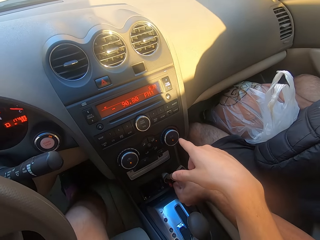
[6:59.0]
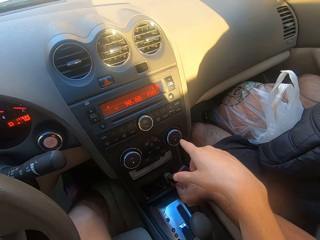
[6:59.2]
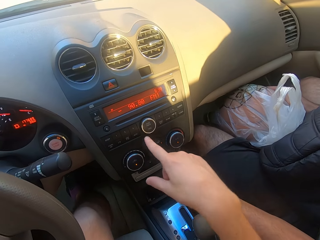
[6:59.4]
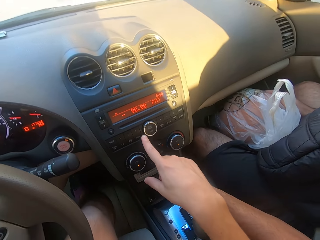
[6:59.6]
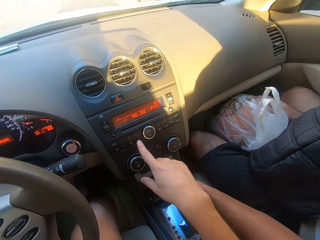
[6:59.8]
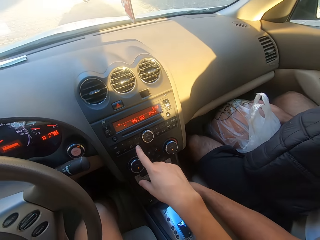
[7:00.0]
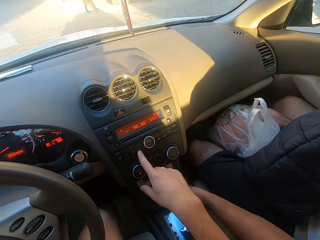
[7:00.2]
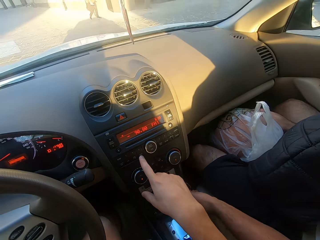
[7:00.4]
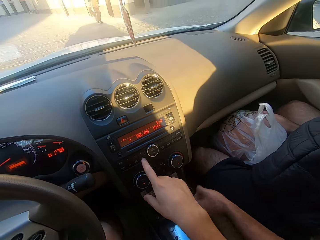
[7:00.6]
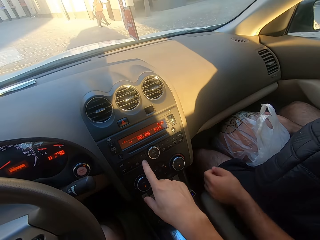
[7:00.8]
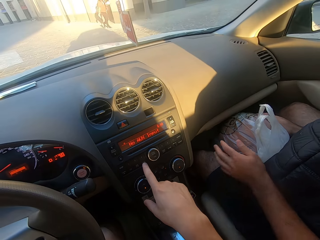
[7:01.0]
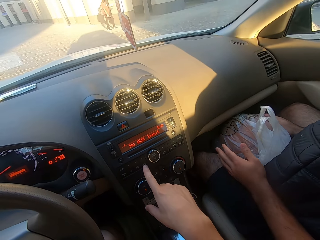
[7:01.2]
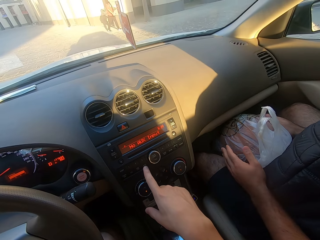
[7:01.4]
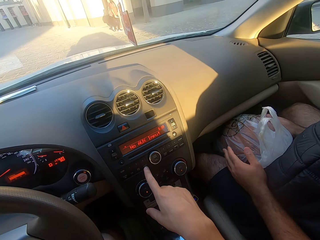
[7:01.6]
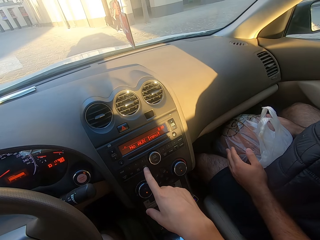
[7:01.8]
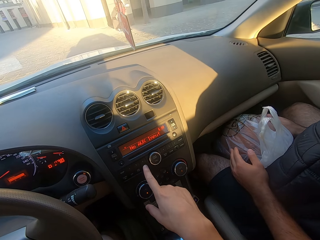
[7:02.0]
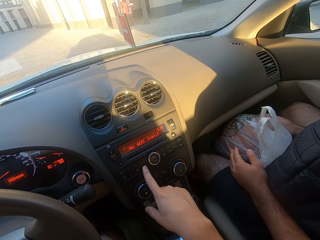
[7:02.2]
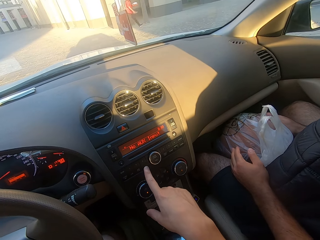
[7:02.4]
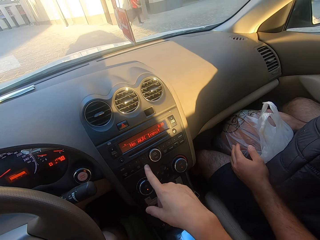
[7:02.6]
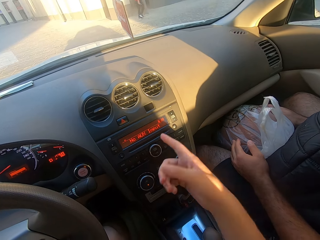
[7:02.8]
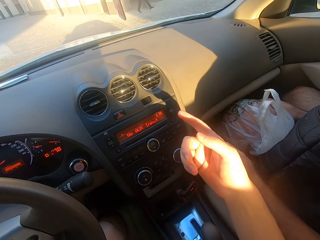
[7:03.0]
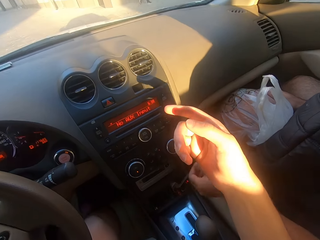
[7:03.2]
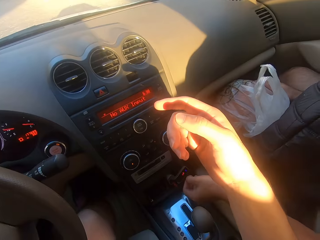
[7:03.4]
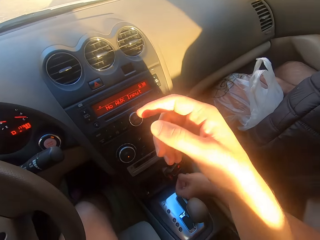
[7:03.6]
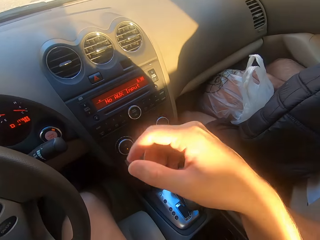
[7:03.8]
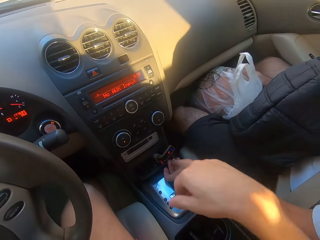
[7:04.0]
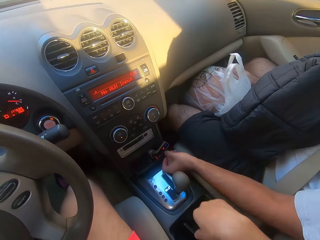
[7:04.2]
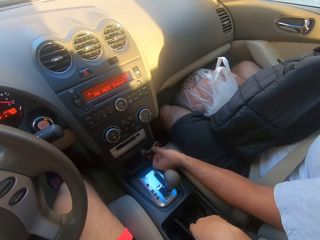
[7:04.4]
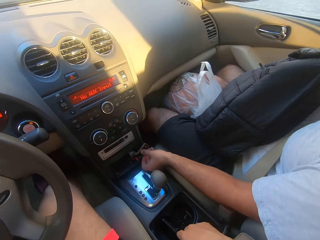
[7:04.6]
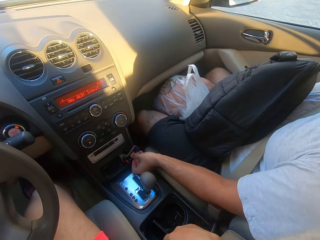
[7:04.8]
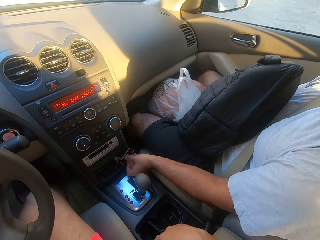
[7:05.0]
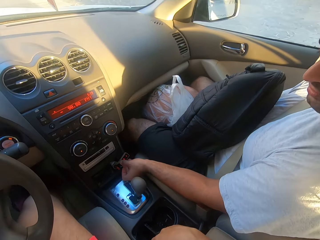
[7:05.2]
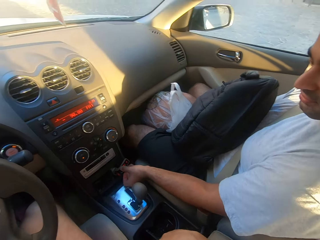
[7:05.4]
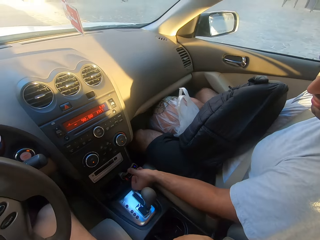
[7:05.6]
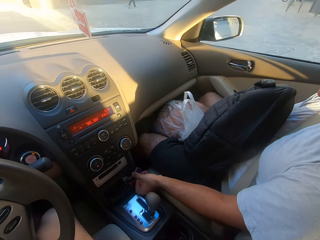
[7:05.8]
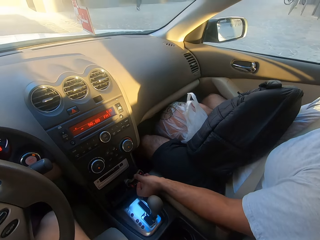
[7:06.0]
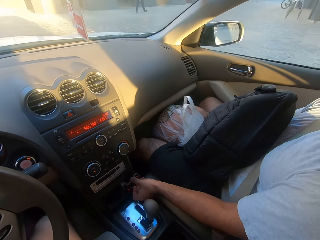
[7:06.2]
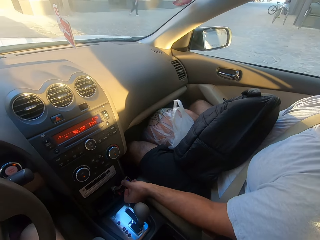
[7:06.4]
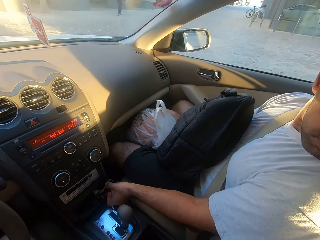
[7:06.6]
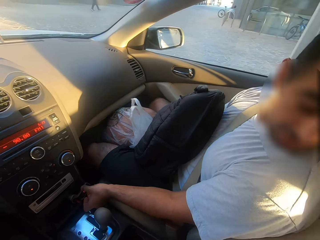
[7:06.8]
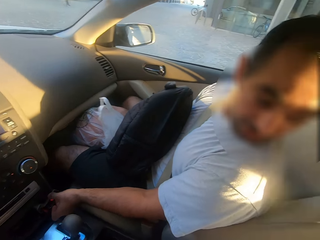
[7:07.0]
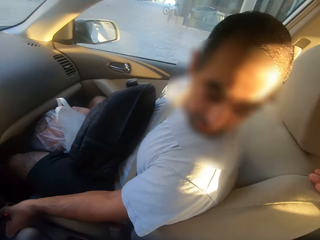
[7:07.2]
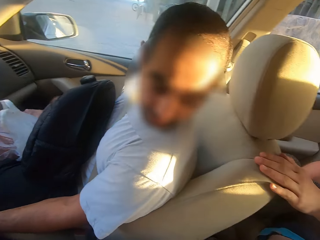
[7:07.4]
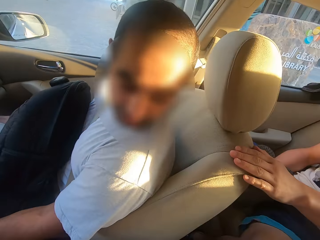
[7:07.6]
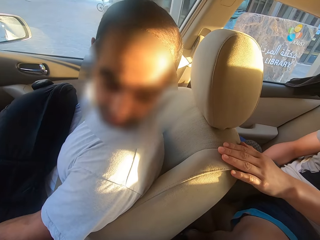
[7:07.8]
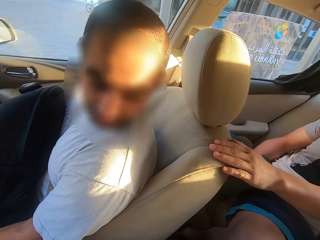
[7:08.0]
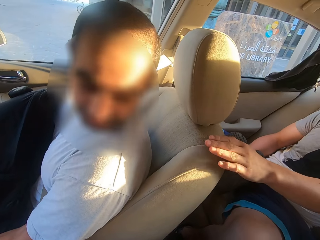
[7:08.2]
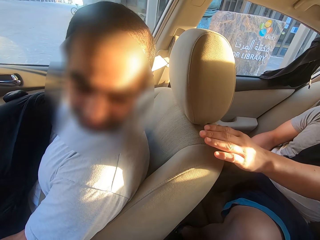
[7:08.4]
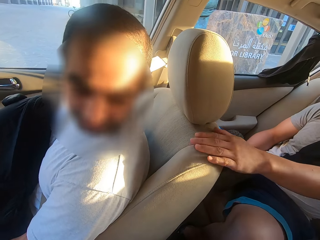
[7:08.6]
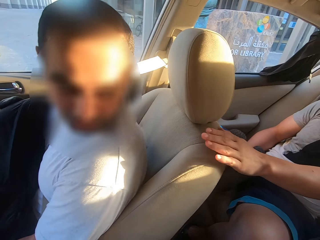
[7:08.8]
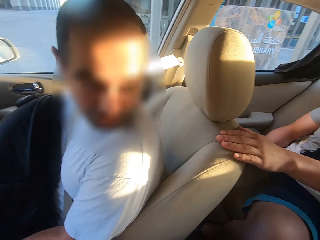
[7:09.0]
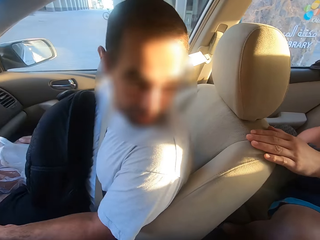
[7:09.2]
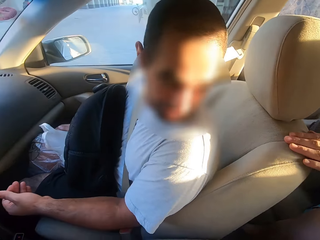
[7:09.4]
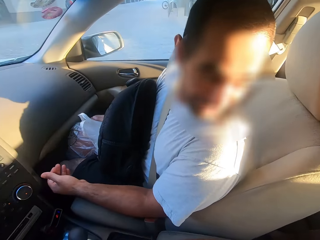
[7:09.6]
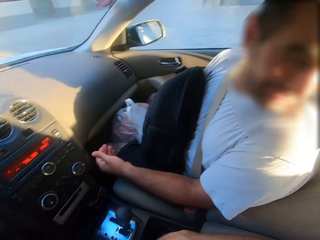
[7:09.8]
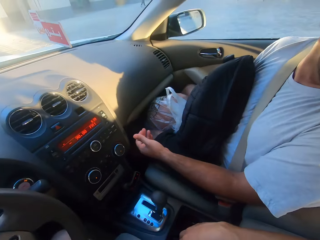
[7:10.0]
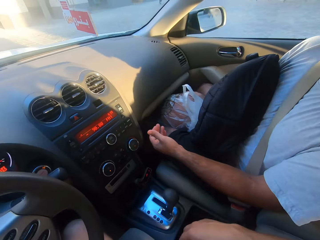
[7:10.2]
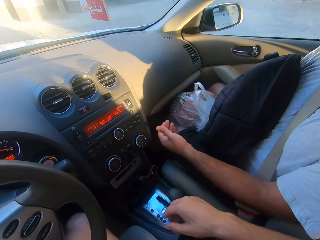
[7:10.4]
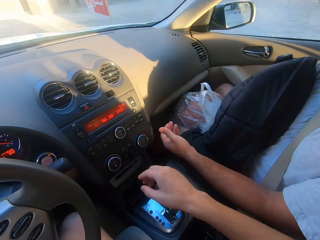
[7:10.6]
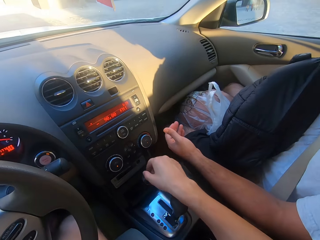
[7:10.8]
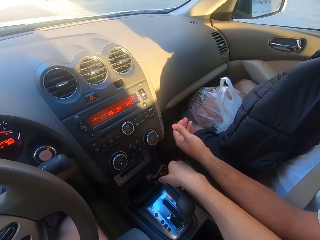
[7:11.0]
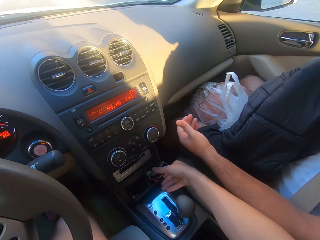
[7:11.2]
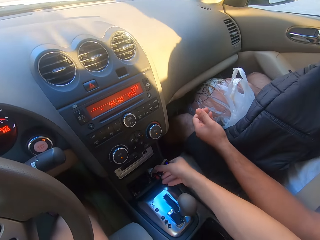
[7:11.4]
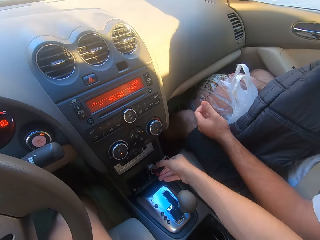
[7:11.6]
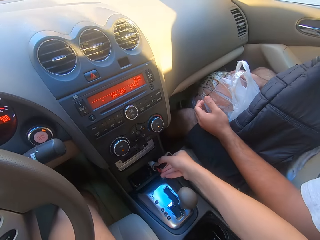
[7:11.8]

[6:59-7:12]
The camera wearer scans the flash disk. A man interacts with another man.

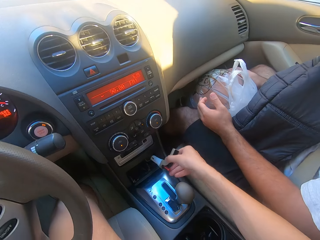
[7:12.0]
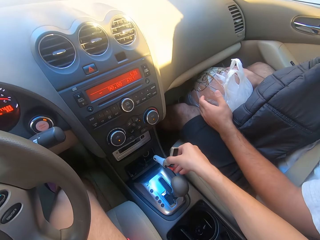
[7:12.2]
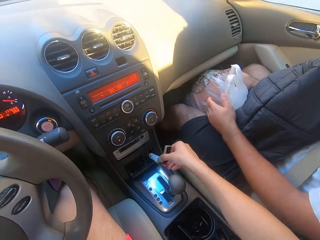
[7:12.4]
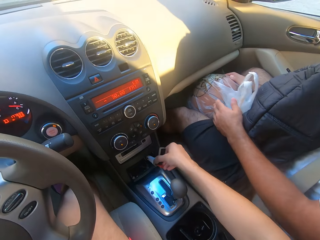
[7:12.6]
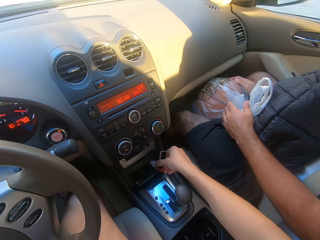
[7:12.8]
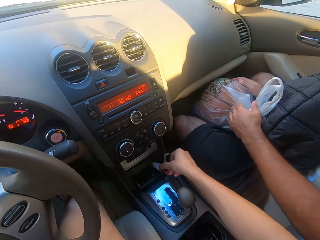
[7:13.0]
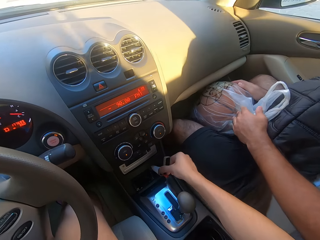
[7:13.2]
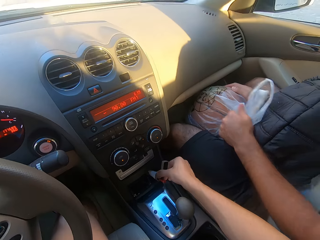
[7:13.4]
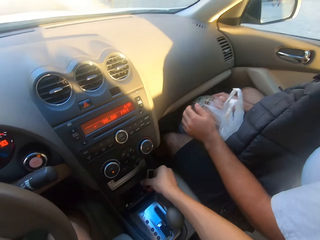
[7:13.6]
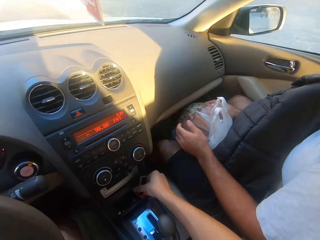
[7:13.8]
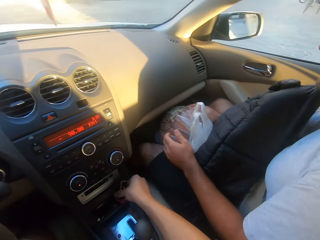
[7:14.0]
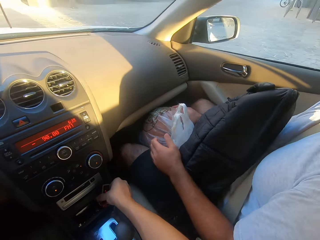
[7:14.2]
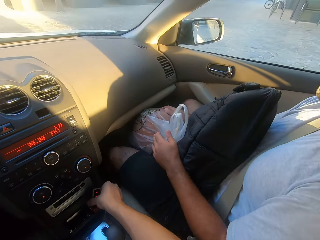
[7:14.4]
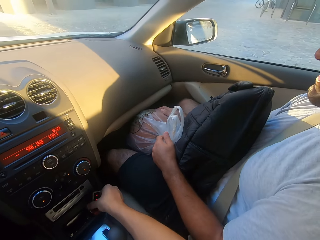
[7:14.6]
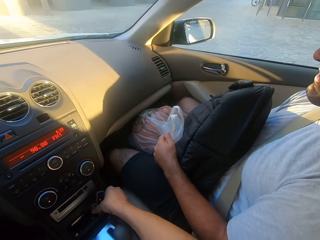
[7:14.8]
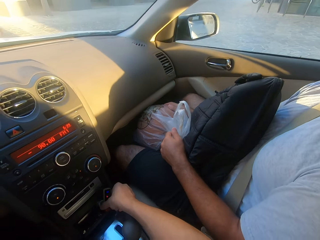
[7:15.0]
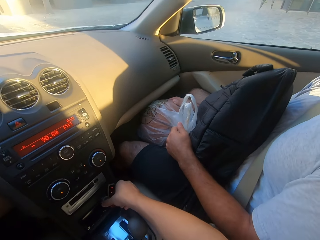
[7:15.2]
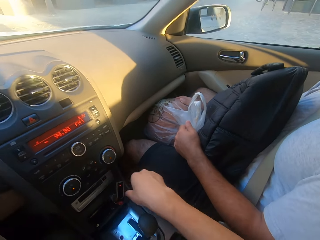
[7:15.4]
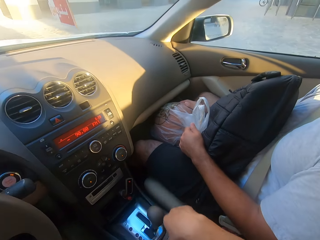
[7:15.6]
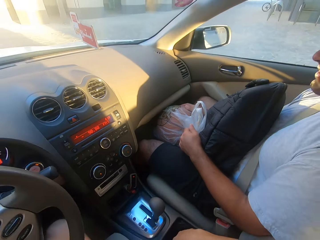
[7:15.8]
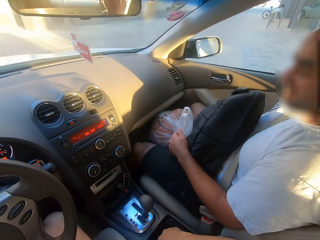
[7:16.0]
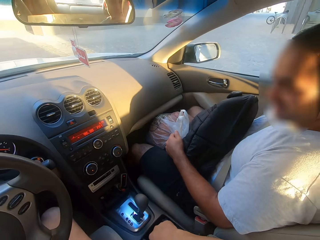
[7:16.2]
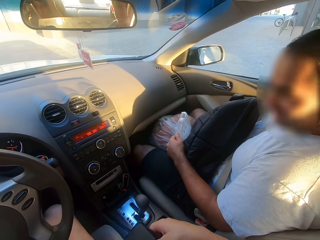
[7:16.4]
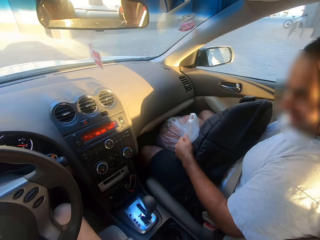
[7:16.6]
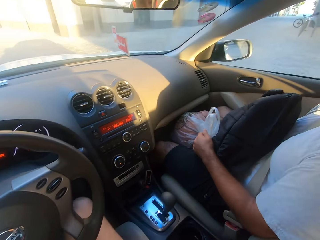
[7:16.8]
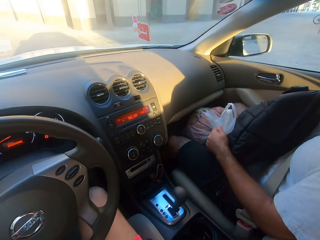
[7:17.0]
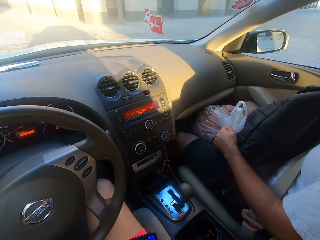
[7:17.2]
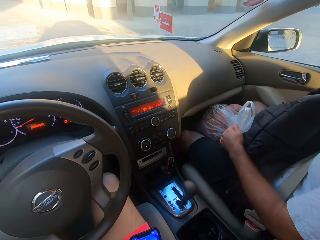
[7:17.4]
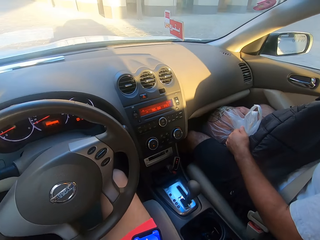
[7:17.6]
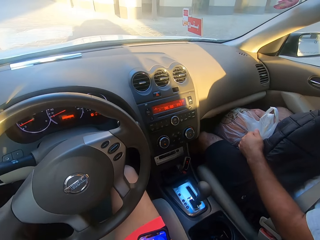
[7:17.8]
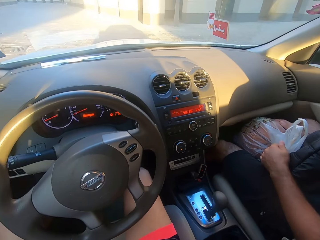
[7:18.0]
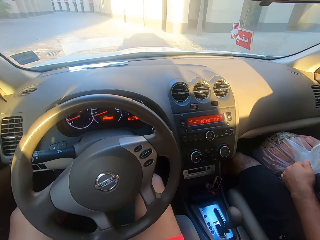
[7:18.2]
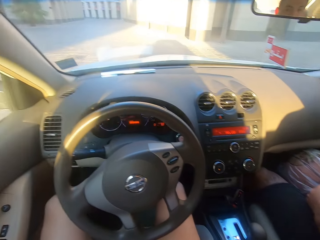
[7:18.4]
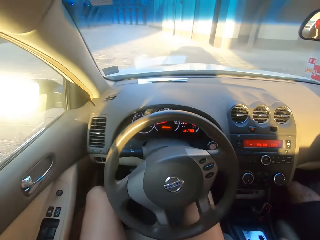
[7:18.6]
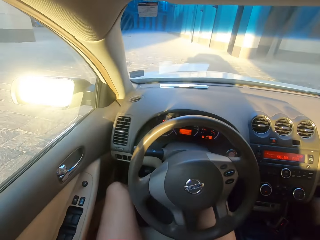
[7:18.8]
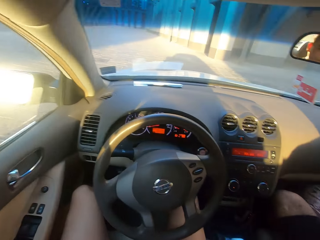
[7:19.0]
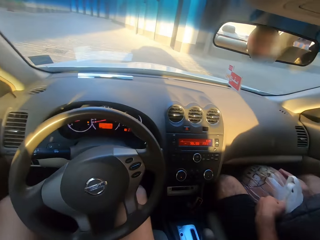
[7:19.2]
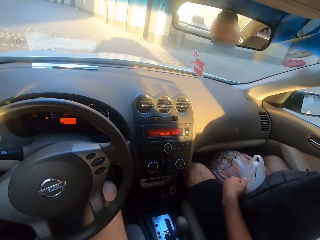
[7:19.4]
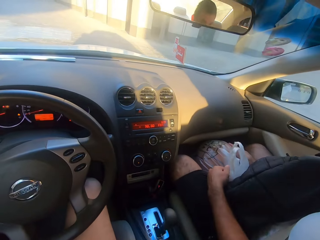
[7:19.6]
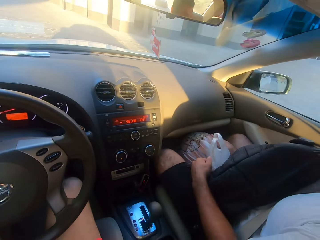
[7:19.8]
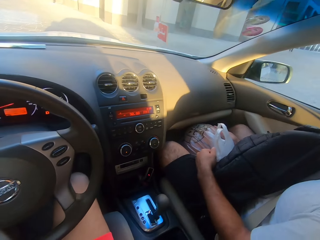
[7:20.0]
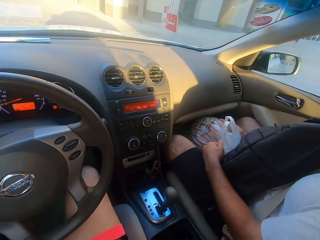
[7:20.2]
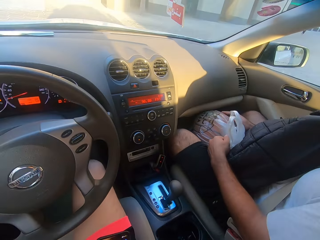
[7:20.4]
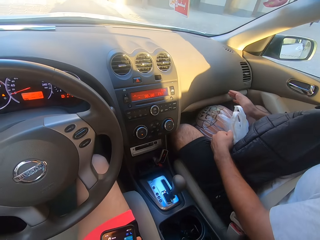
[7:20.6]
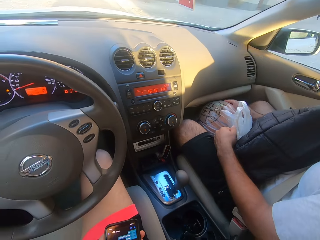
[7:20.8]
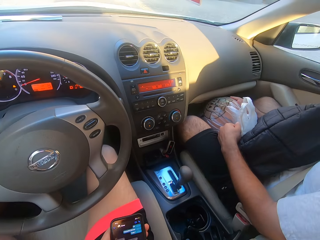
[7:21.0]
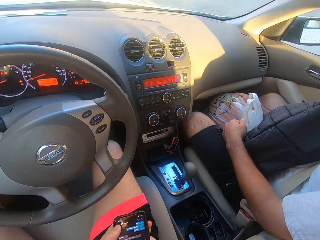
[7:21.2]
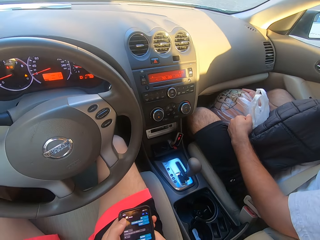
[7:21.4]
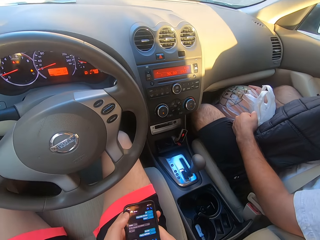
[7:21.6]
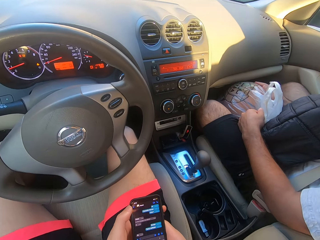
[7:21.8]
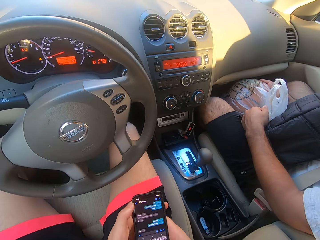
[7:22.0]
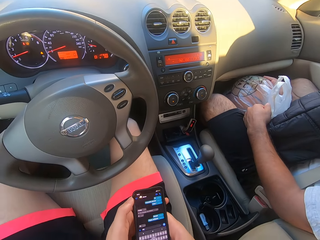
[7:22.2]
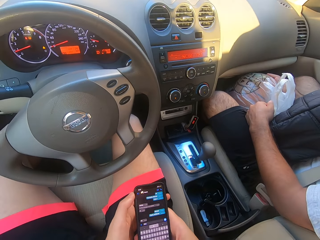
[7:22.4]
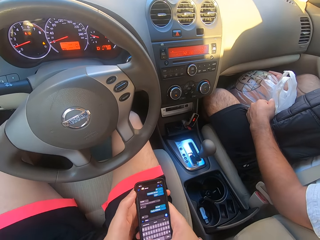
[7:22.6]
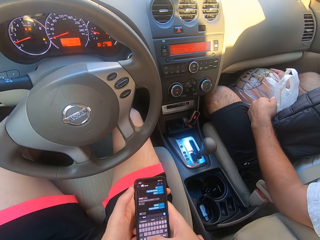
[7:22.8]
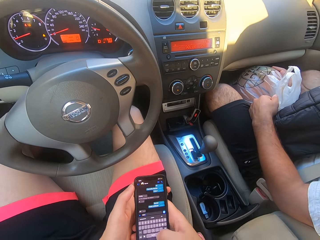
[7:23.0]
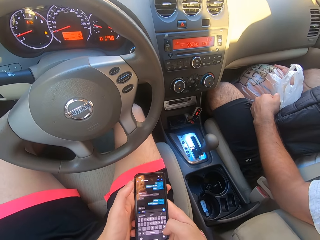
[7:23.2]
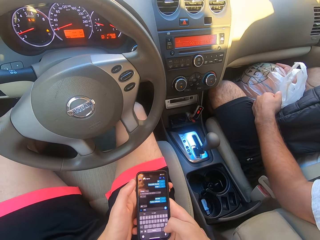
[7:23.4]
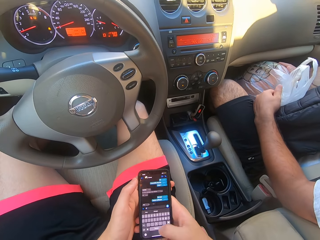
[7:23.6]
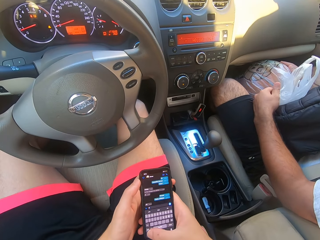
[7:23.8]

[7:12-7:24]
The camera wearer removes the flash drive. He puts the flash drive back. He picks up his phone. He drives and types on his phone.
